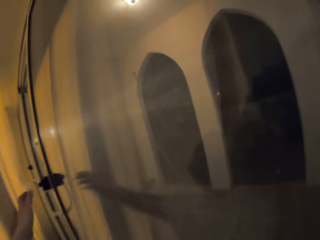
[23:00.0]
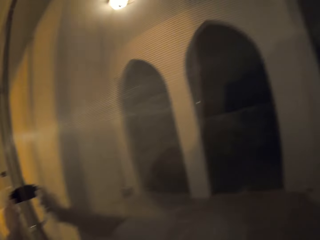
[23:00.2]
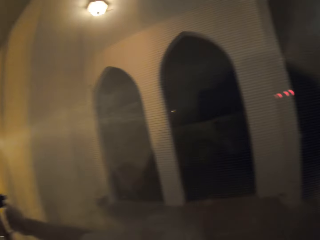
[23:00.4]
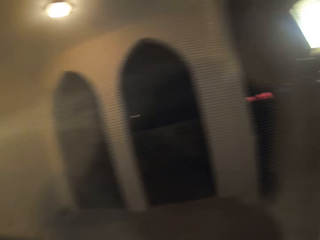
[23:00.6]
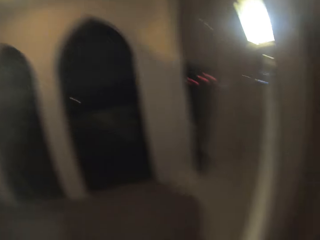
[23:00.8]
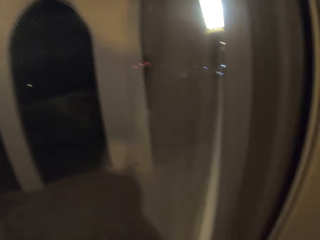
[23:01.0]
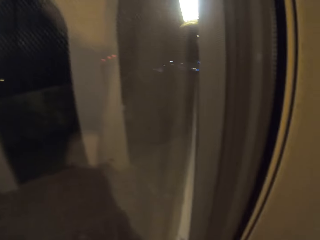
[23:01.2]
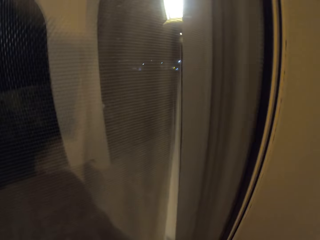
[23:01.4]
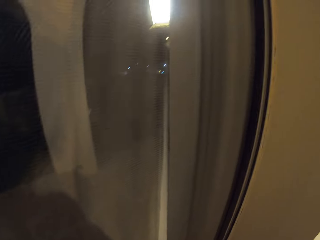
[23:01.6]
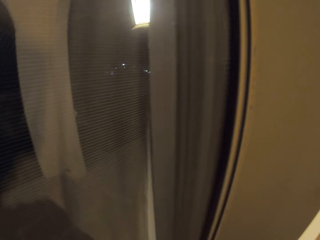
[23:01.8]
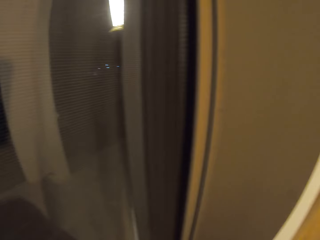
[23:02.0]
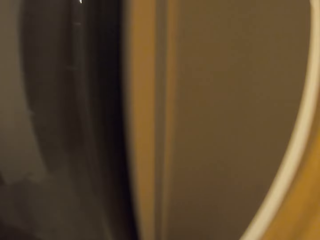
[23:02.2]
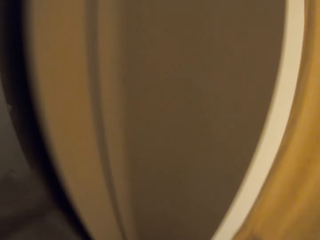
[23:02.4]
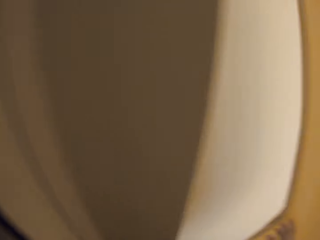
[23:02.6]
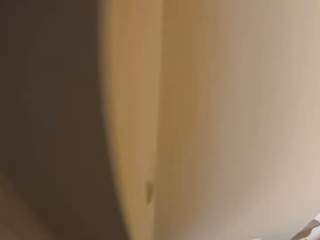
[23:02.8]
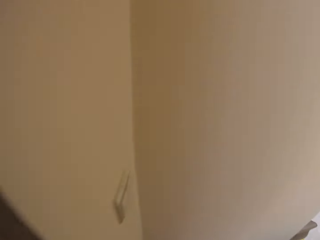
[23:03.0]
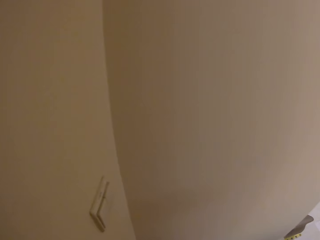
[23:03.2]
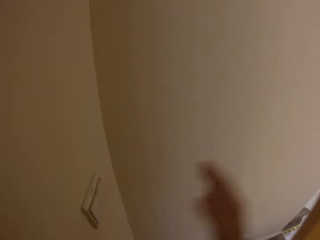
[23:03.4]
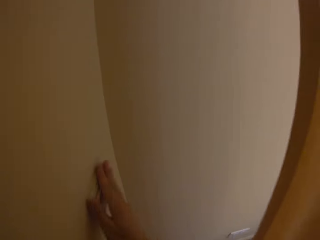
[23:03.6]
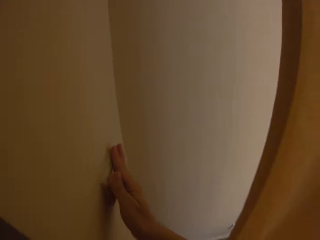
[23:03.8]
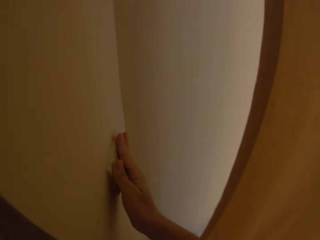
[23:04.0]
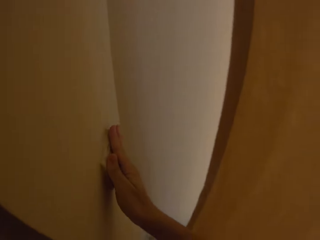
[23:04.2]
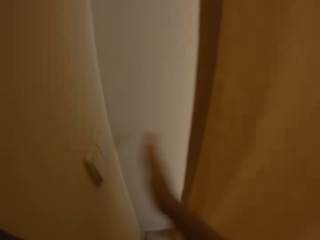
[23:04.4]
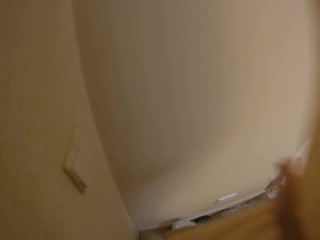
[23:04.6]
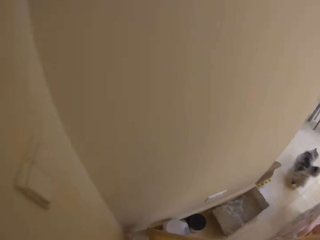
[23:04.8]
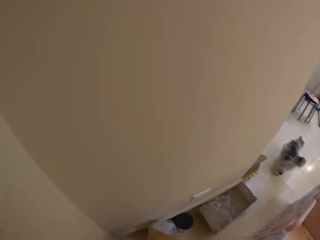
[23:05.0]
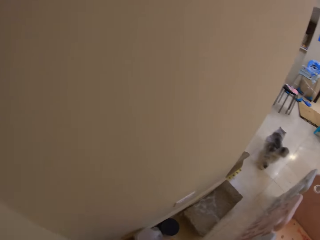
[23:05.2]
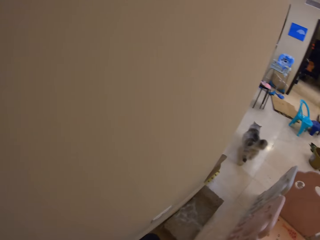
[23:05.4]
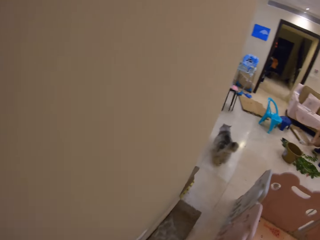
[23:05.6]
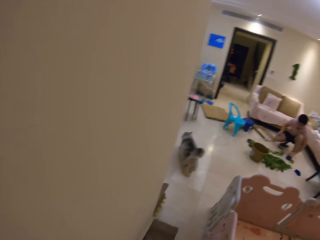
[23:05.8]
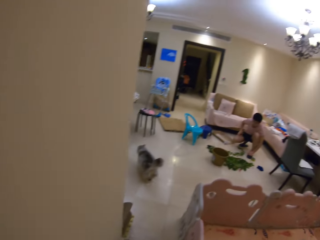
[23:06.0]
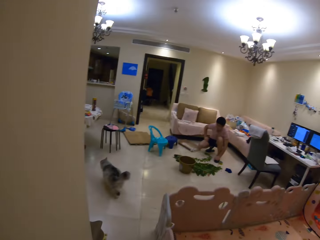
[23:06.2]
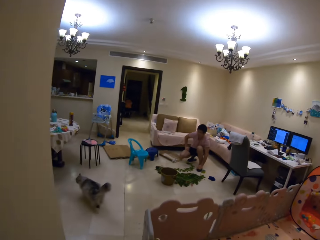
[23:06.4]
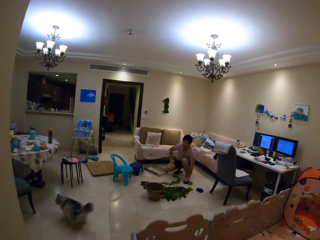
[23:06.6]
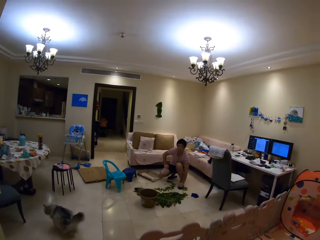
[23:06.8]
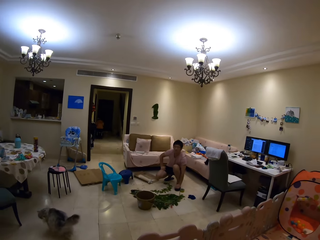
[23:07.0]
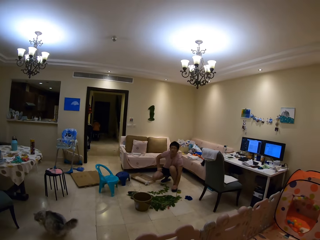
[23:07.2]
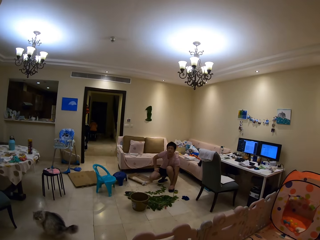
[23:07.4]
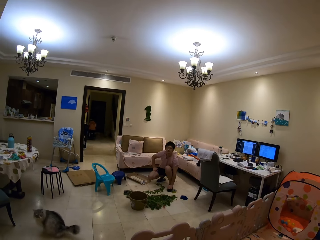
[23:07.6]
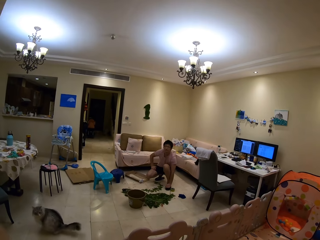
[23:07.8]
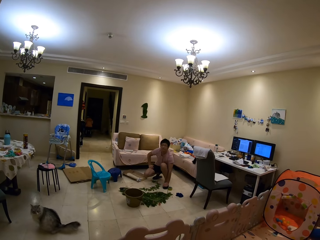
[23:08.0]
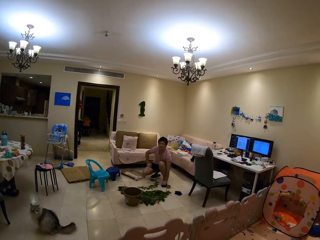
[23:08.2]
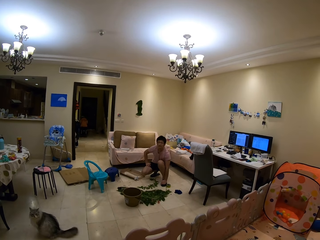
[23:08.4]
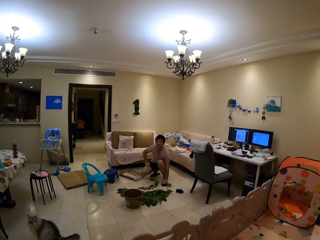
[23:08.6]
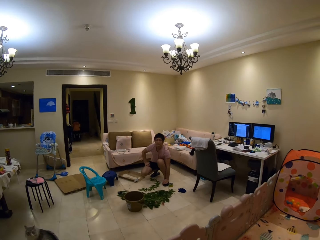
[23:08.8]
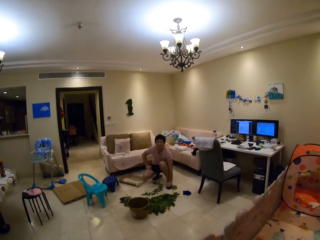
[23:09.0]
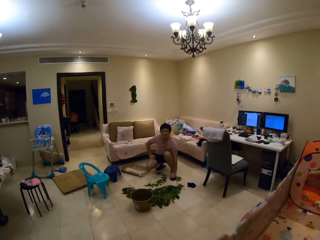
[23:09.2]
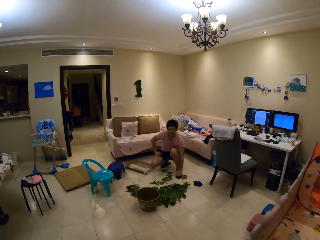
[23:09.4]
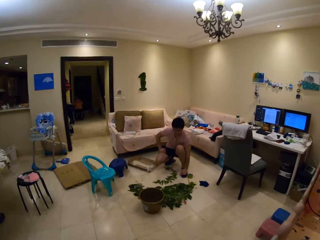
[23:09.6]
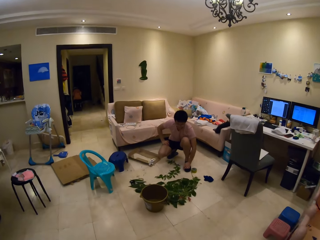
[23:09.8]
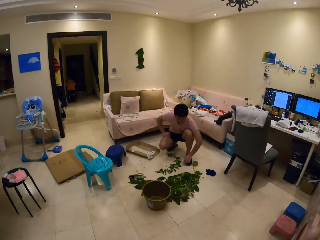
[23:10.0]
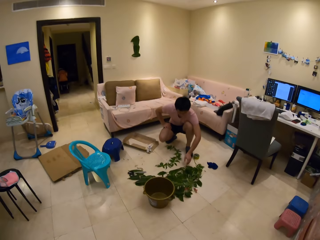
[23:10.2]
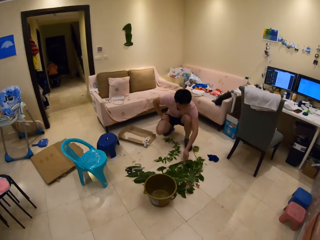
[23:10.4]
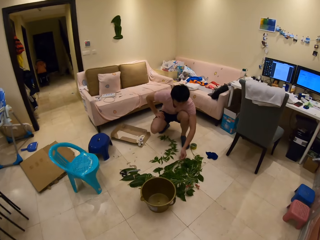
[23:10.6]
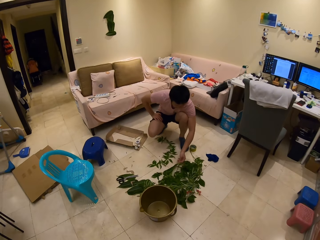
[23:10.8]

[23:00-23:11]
The camera wearer walks into the room, opens the curtain and switches on the light. They look at a person and speak to the person. The person picks the leaves on the floor, moves into the room and squats down.

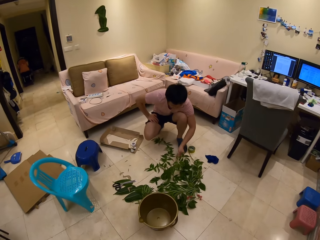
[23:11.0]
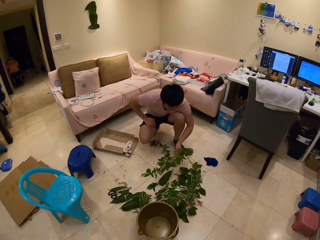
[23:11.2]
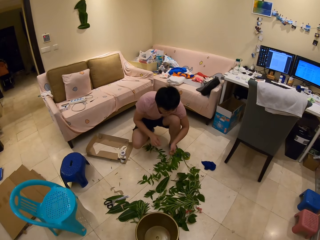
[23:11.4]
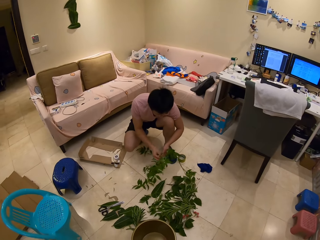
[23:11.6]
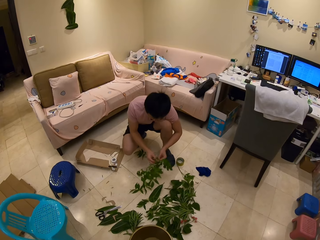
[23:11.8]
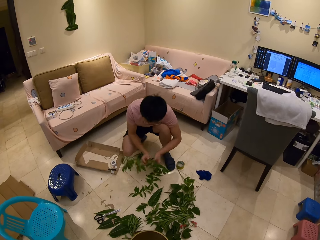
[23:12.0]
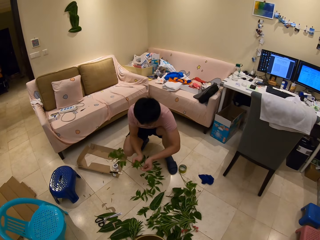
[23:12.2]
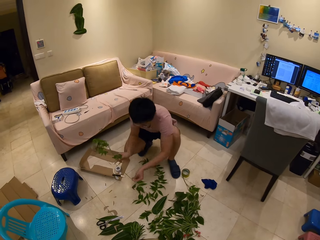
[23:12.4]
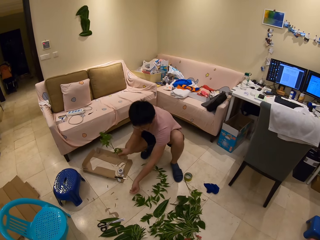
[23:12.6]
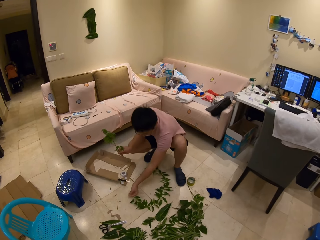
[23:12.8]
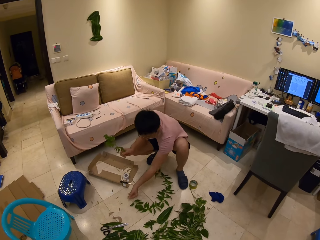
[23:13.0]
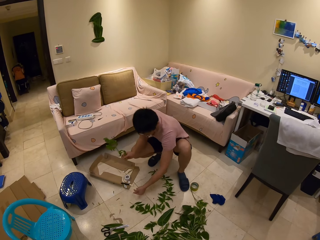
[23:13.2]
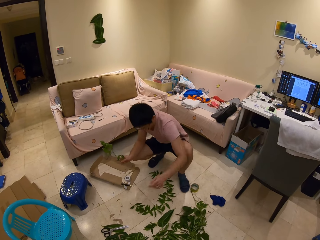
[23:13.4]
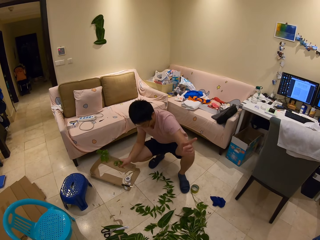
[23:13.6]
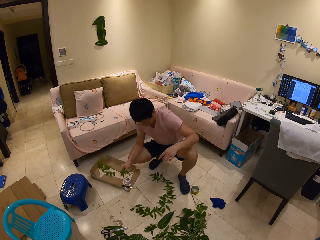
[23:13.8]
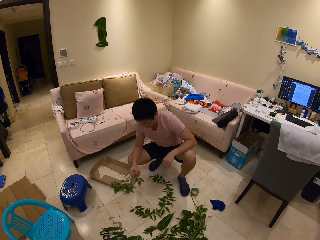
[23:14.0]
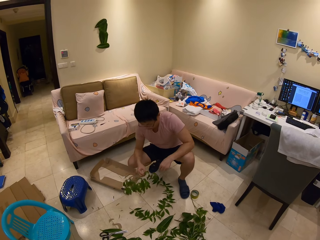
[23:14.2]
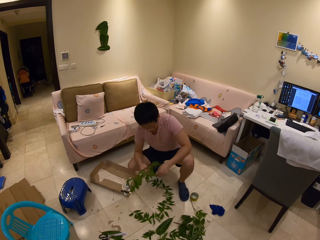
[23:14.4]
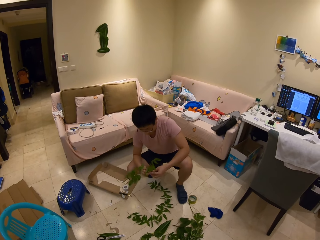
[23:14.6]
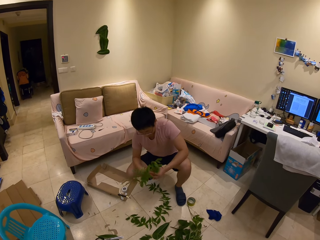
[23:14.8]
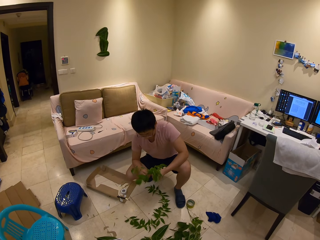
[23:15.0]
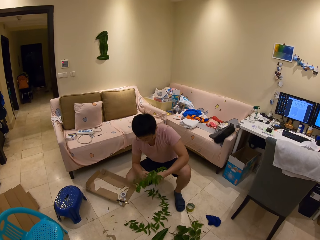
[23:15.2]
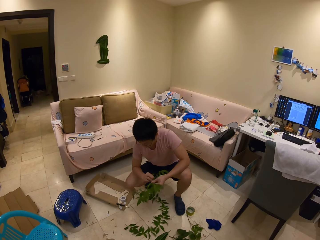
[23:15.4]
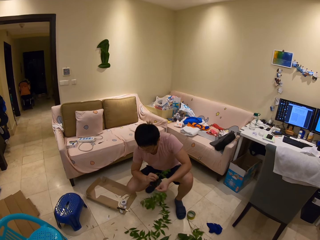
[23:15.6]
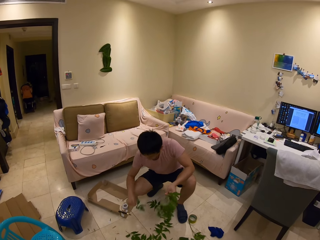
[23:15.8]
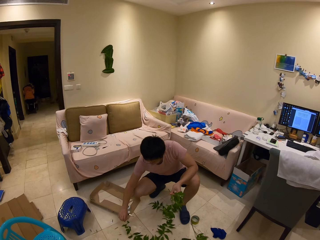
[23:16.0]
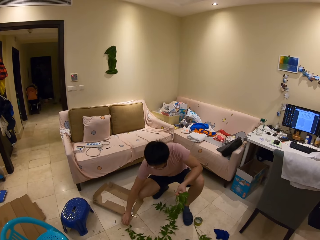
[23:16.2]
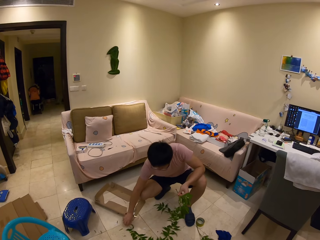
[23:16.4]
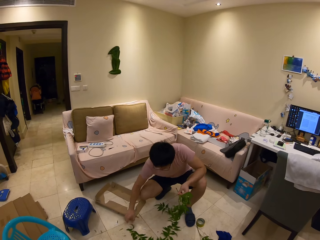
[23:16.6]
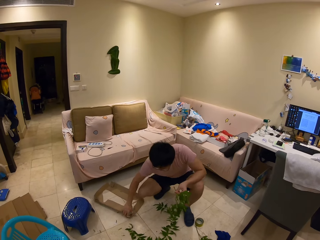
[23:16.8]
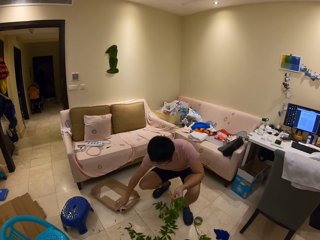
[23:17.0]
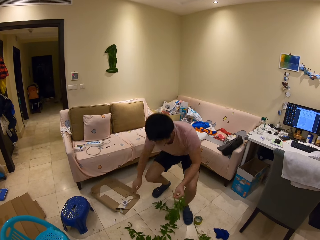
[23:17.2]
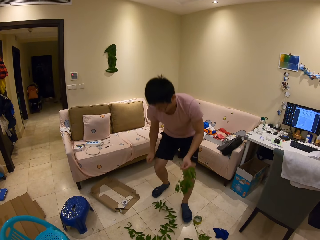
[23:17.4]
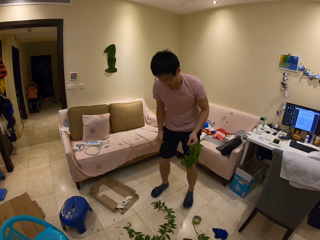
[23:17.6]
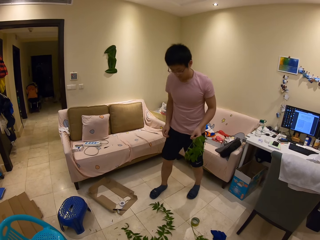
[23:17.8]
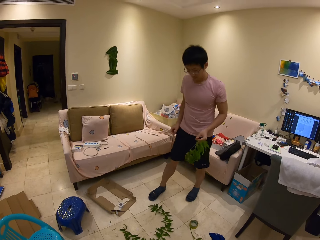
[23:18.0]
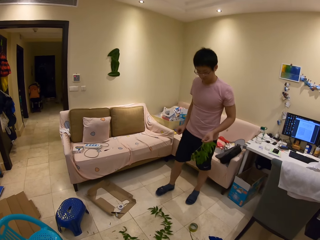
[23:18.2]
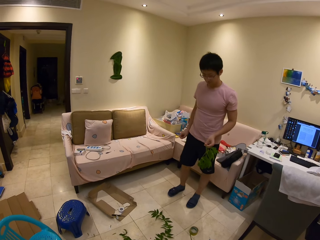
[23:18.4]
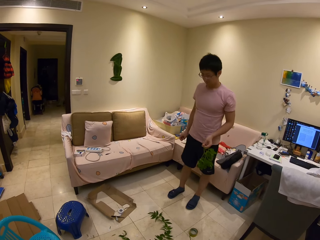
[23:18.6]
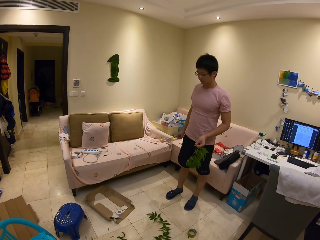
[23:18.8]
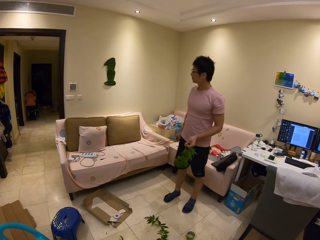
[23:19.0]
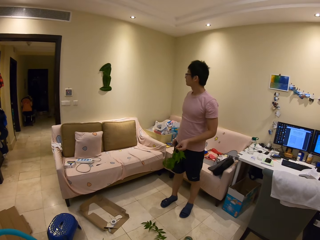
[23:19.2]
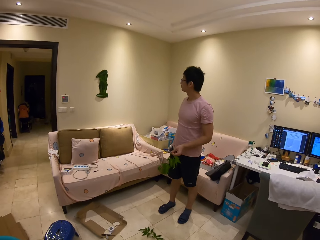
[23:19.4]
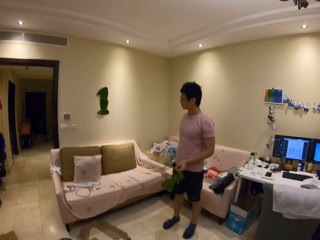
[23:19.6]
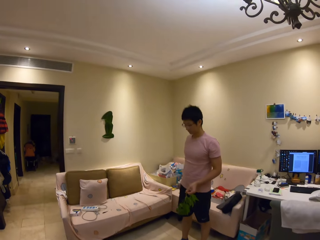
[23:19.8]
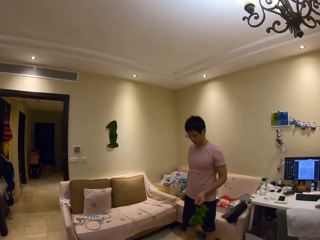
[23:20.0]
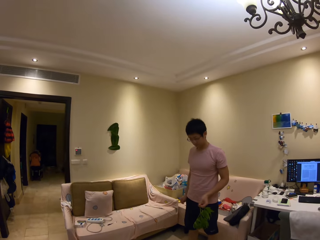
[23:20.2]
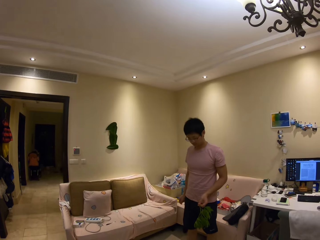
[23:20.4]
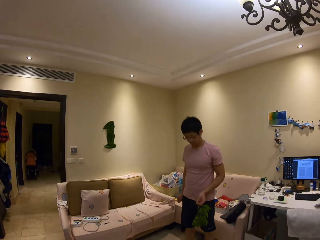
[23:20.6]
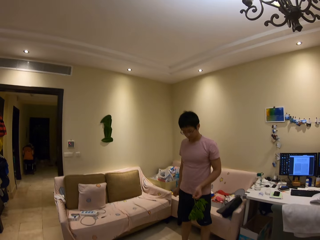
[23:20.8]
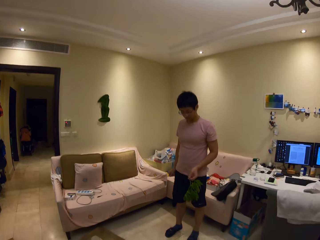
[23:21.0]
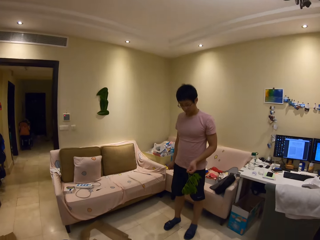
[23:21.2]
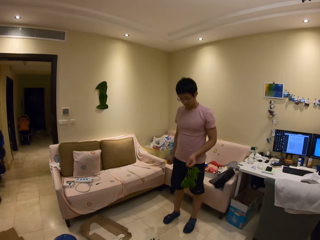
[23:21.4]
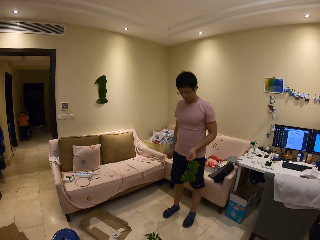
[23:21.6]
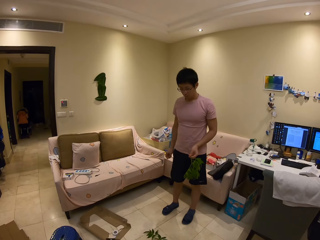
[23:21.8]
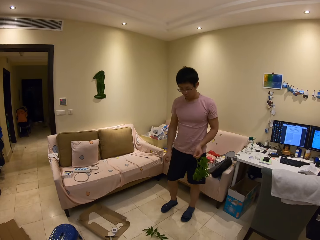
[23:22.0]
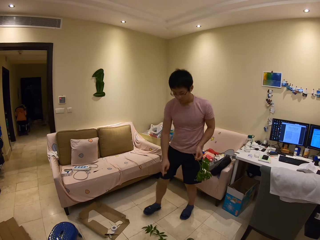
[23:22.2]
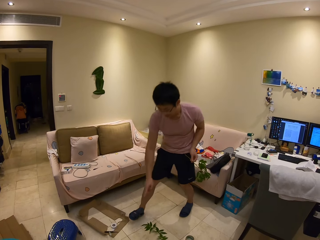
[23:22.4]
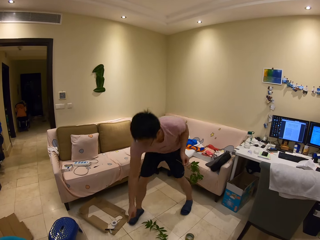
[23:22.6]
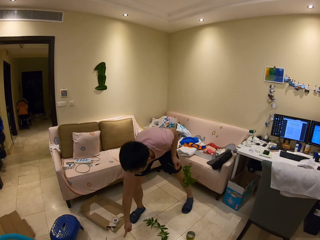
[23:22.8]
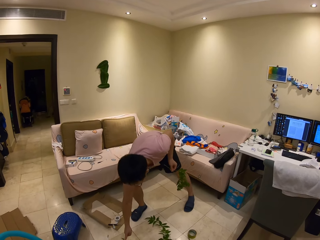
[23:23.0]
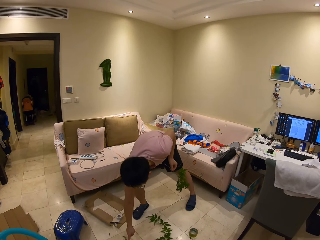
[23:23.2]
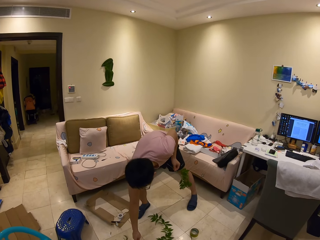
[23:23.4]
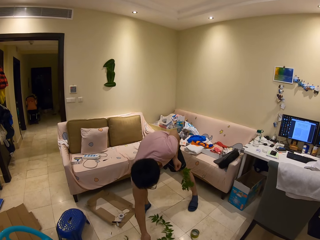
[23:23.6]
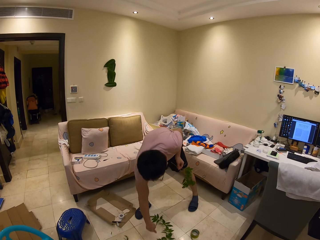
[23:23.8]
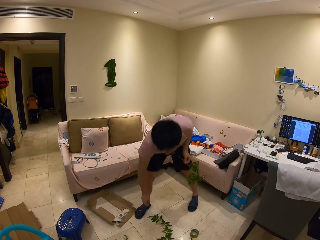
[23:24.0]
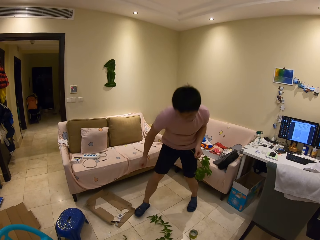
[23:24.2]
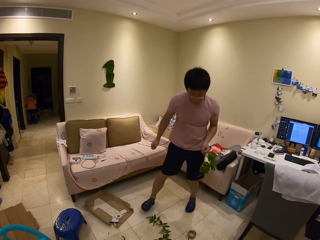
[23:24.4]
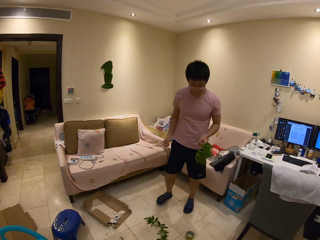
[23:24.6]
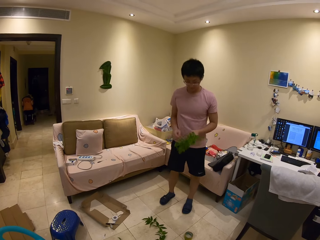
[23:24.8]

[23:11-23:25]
A person plucks a piece of the leaf from the main. The camera wearer puts the piece of the leaf down. The person speaks to the camera wearer. The camera wearer speaks to the person. The person moves backwards and stands. The person looks at the plant decoration on the wall, turns up and down, and turns sideways. The camera wearer speaks to the person. The person speaks to the camera wearer. The camera wearer looks at the person and speaks to the person. The person touches a piece of leaf on the floor and squats.
